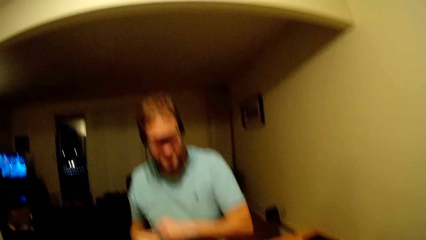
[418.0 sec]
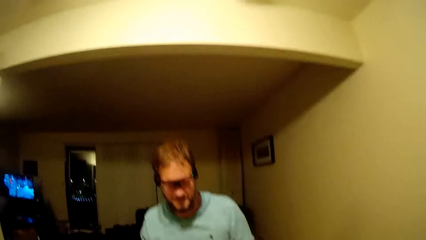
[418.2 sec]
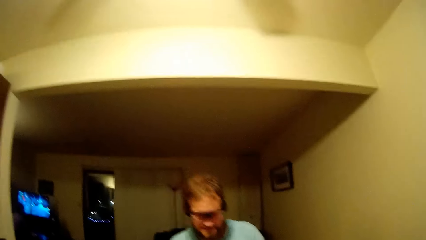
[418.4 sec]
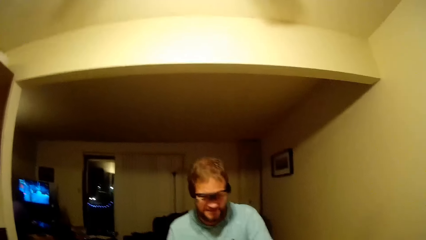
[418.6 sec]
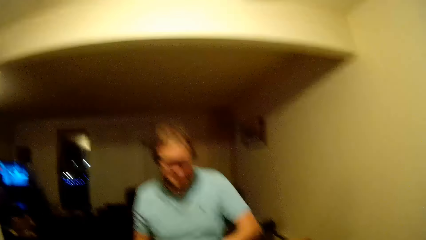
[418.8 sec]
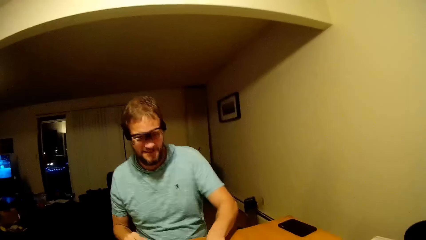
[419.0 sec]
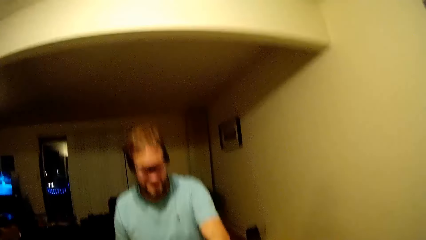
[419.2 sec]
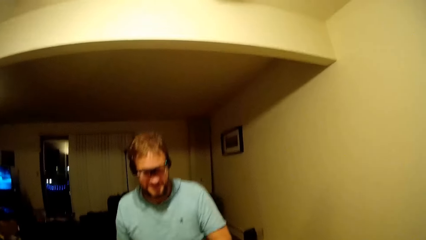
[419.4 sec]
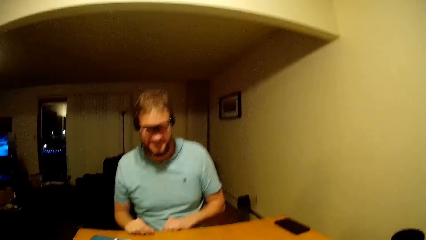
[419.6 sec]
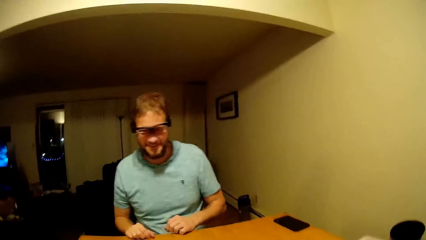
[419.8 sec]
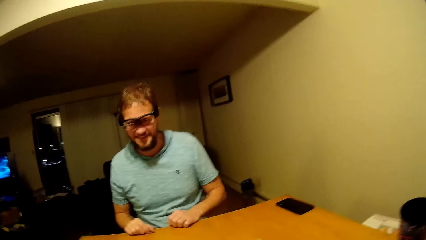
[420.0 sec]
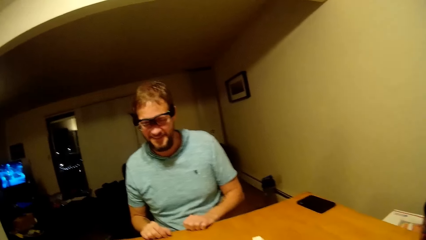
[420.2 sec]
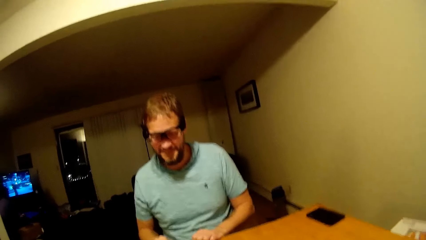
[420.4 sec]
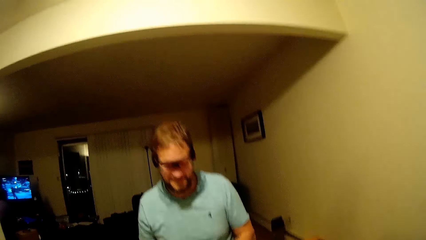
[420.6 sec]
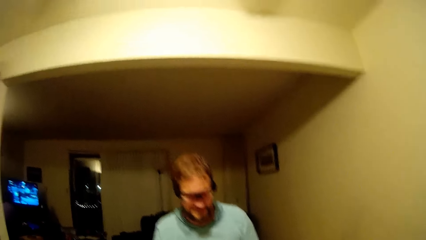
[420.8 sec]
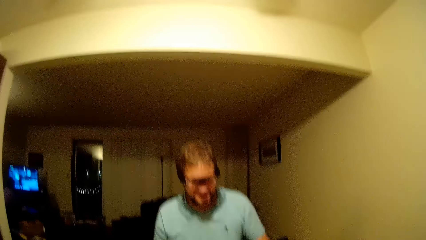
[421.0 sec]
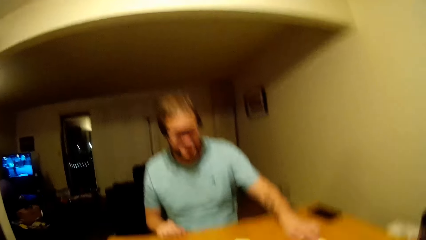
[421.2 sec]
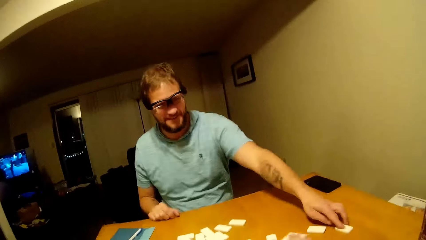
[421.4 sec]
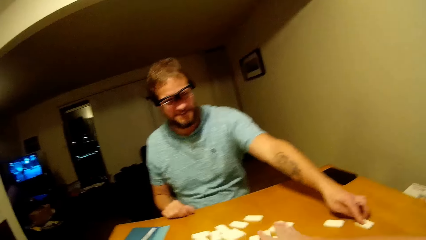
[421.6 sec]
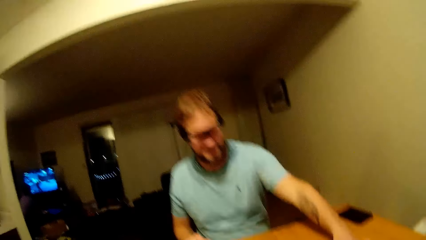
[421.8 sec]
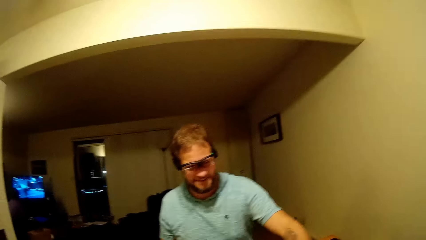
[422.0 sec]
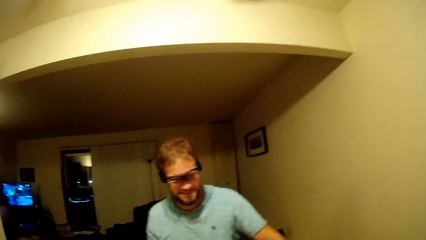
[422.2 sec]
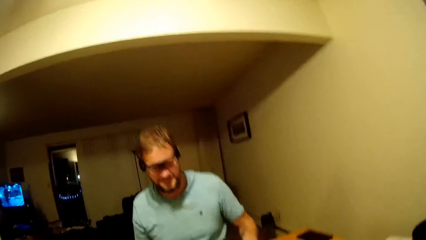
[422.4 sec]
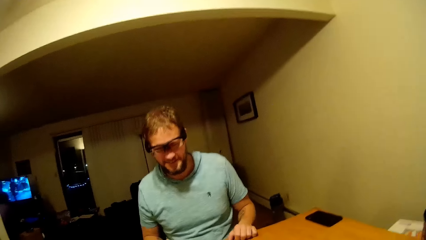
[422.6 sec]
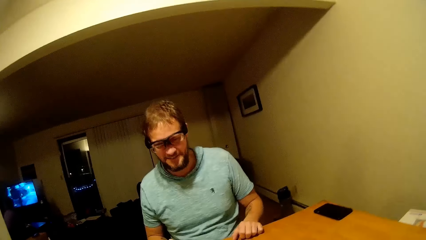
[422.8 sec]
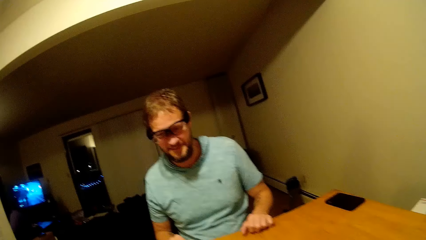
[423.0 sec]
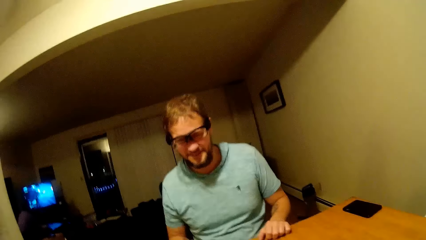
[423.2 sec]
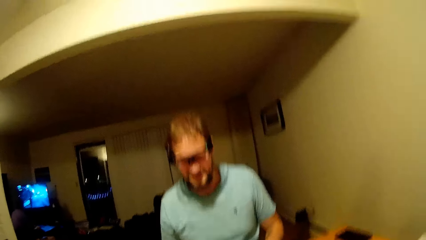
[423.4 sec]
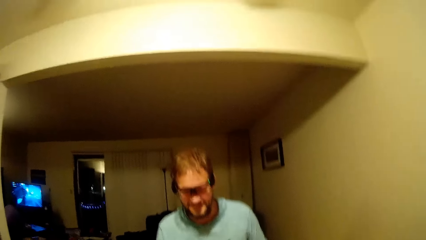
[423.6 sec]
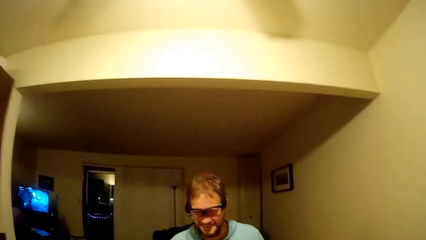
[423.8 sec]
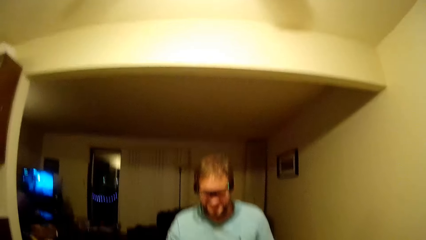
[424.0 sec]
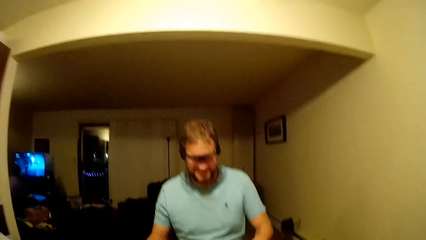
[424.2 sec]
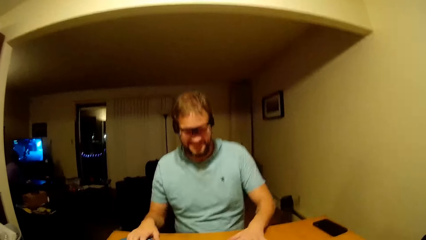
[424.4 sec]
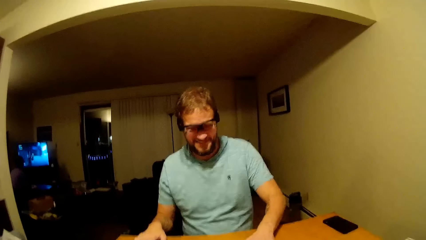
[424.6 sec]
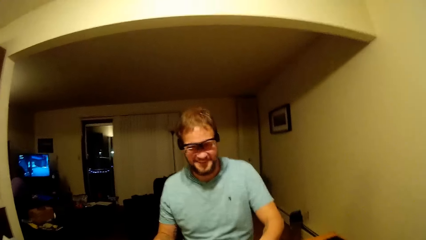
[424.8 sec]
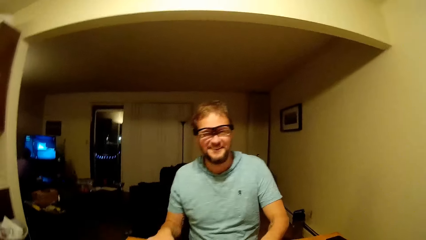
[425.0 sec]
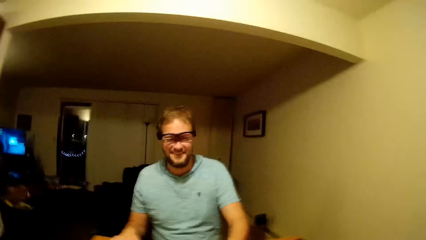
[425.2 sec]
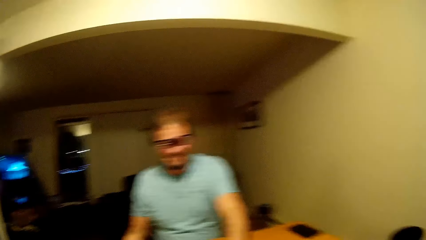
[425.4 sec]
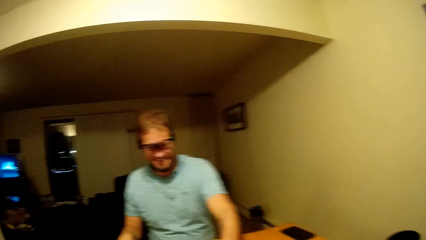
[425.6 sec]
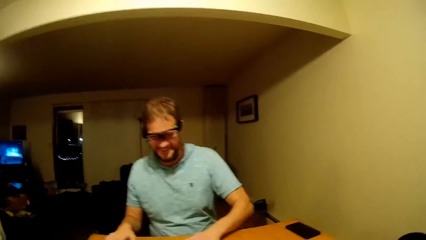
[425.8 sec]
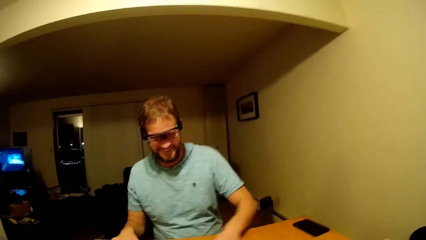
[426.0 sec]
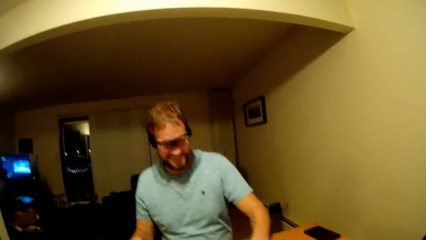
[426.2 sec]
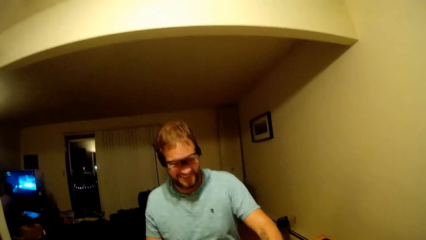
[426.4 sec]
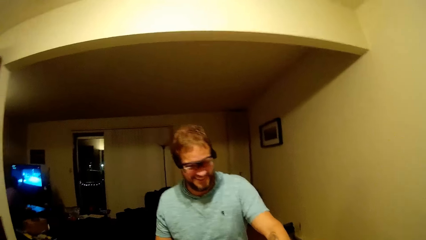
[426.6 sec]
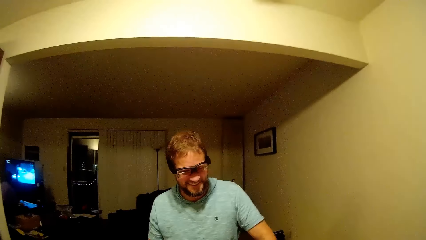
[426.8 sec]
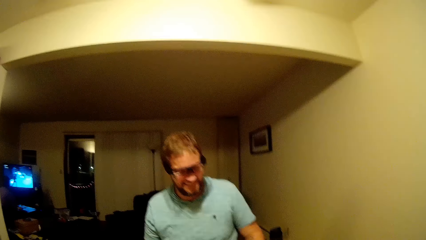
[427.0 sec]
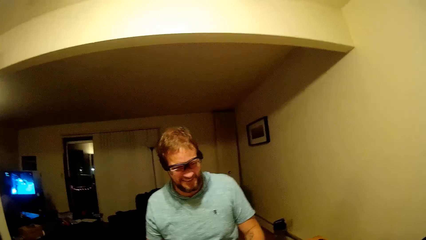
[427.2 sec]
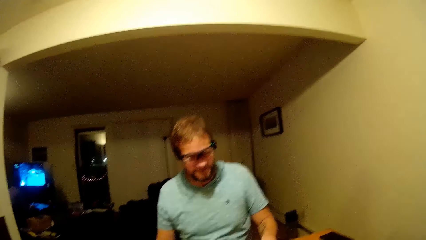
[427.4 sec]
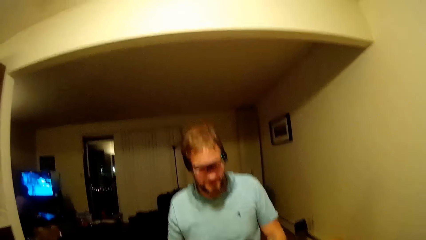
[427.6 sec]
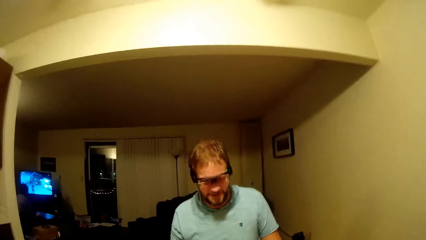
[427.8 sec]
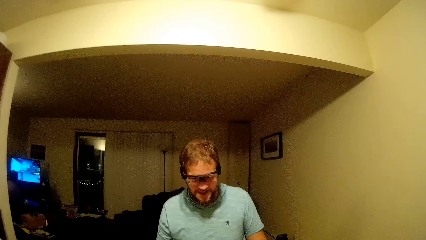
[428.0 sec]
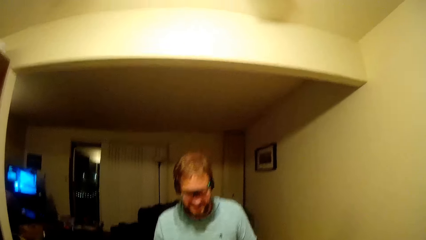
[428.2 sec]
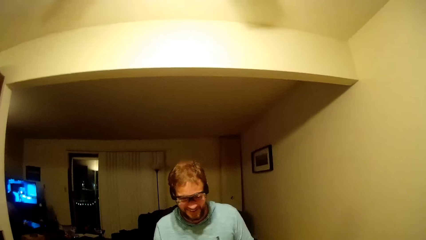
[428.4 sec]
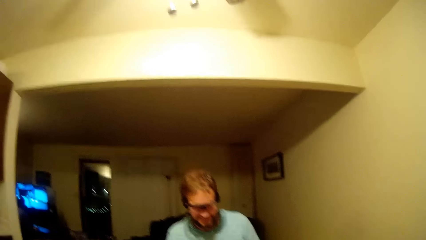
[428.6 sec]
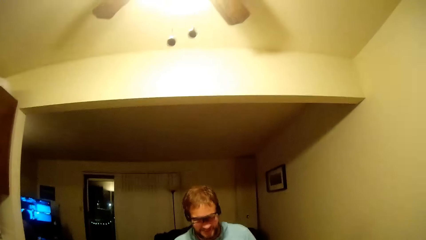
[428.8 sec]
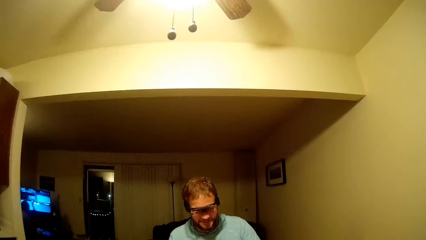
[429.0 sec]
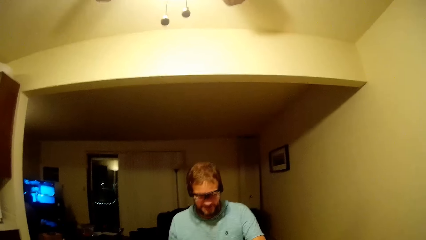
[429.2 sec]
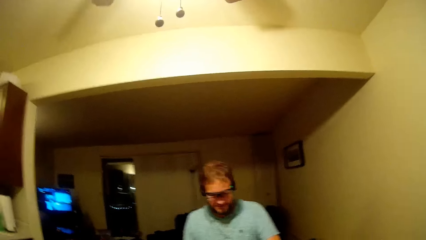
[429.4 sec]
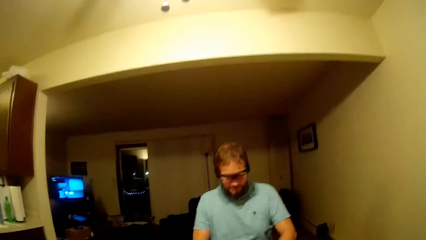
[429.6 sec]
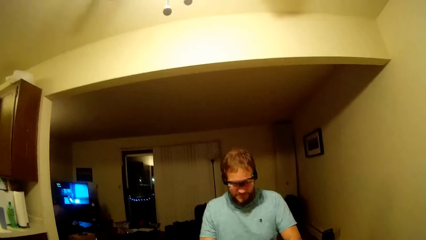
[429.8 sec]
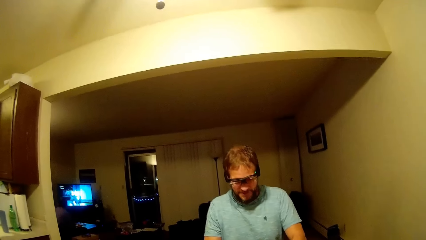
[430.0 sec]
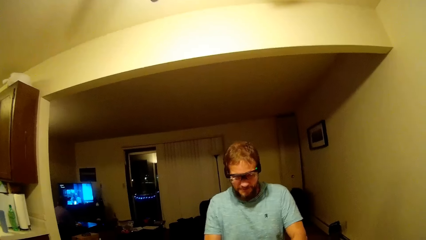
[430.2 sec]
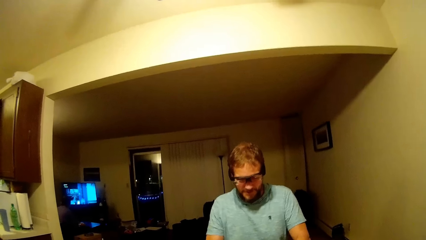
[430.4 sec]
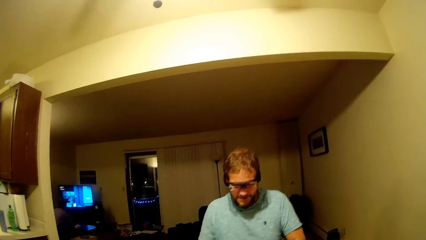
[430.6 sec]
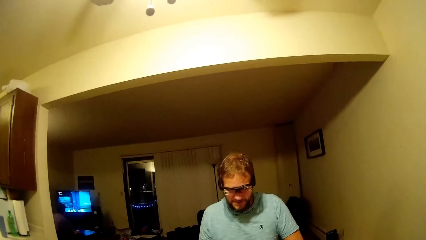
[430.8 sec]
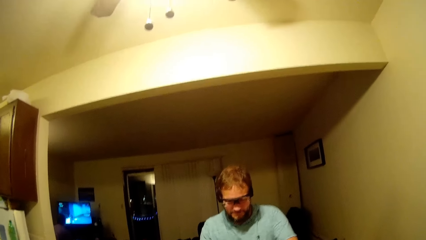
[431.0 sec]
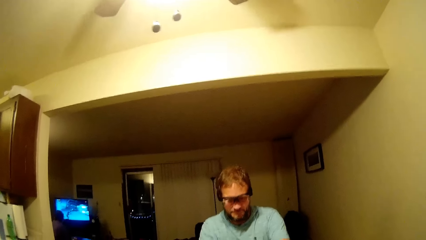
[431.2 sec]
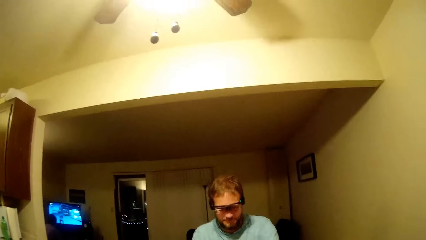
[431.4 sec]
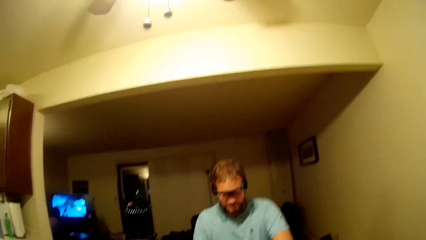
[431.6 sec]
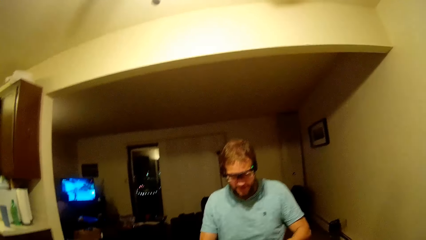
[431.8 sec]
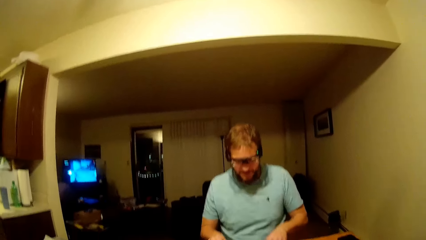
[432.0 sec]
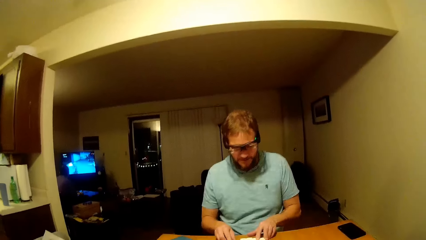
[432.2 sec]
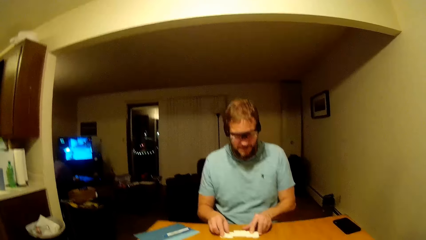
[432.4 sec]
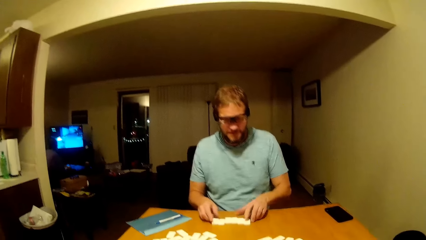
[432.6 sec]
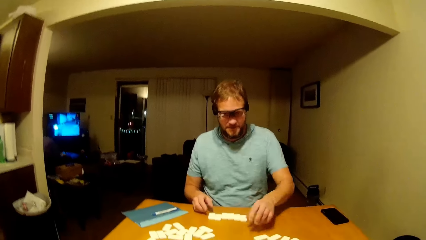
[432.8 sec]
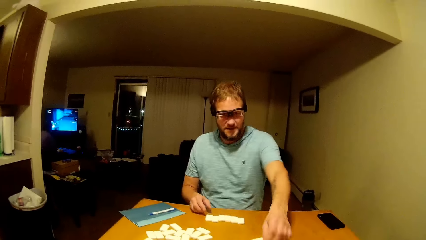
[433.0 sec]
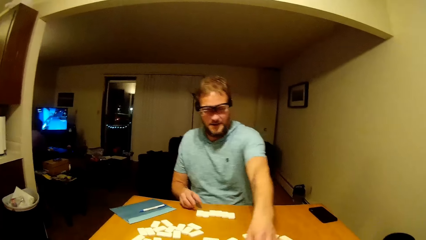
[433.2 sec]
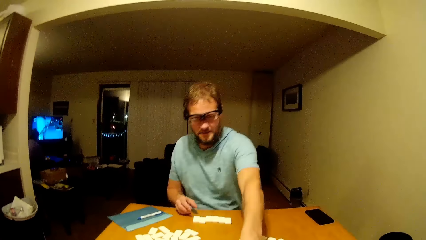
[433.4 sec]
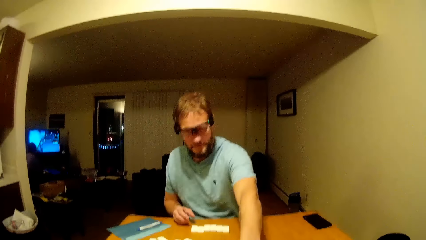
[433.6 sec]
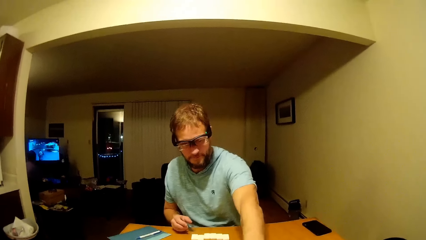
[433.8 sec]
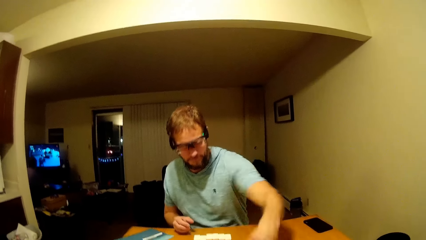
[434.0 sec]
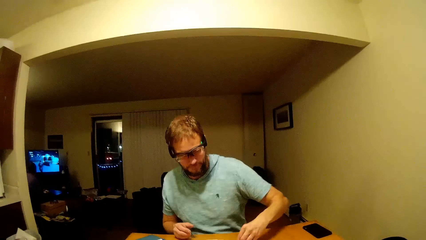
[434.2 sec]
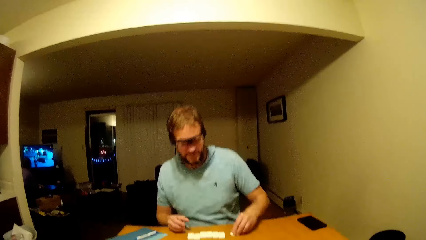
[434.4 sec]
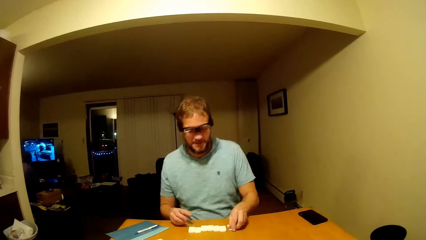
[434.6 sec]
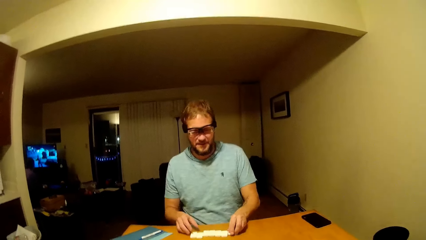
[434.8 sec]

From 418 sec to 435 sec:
The camera wearer shuffles the dominoes on the table. They touch the mahjong pieces. They talk to a man.
